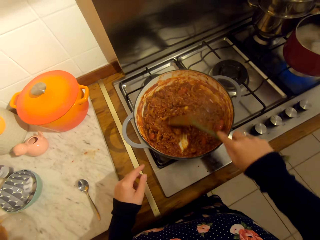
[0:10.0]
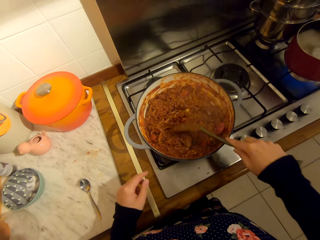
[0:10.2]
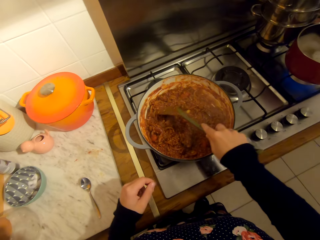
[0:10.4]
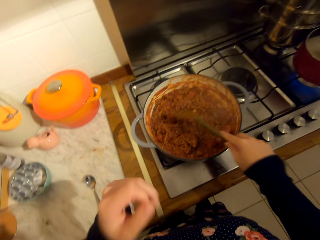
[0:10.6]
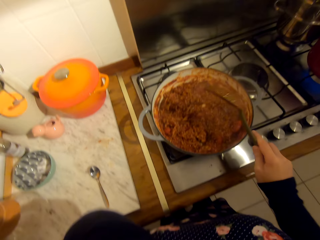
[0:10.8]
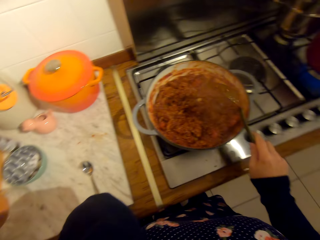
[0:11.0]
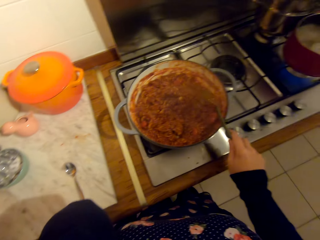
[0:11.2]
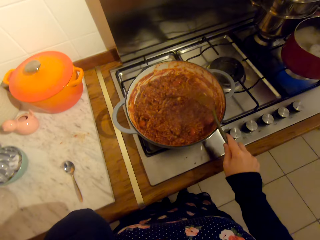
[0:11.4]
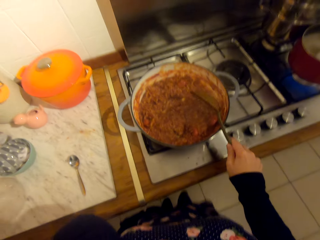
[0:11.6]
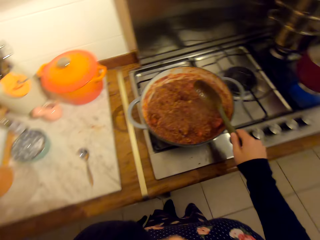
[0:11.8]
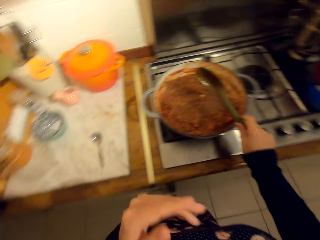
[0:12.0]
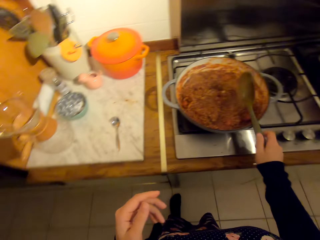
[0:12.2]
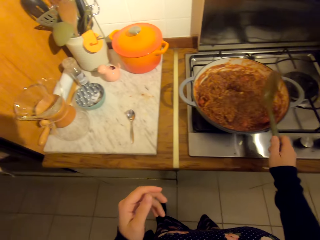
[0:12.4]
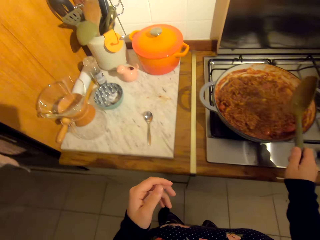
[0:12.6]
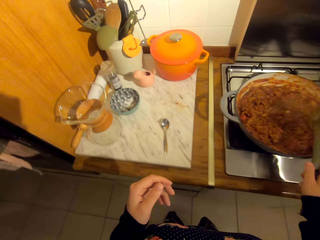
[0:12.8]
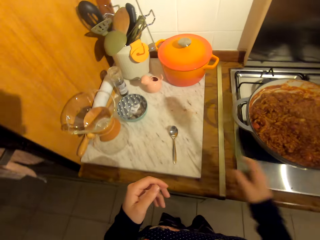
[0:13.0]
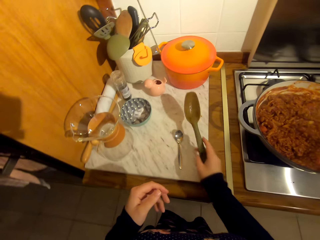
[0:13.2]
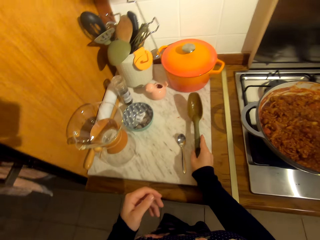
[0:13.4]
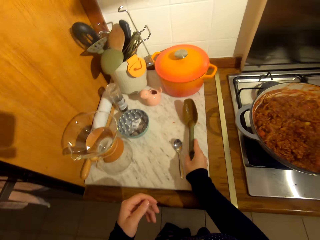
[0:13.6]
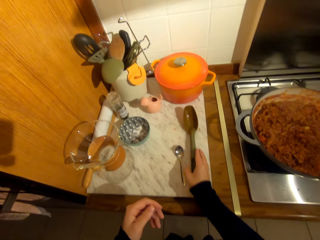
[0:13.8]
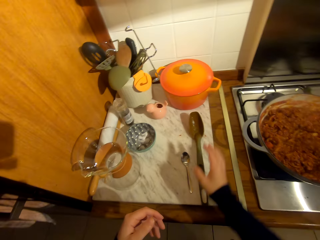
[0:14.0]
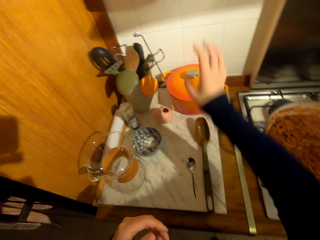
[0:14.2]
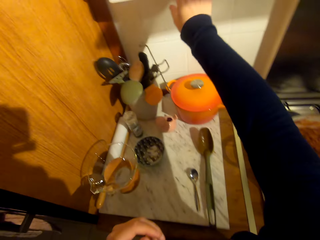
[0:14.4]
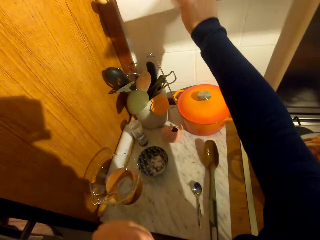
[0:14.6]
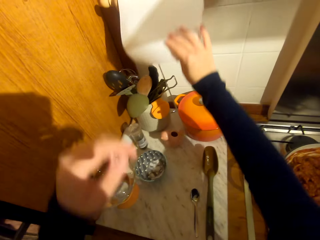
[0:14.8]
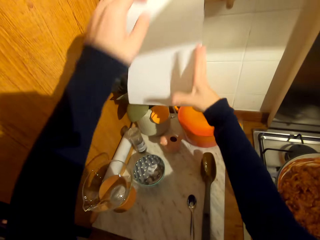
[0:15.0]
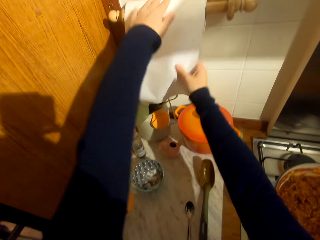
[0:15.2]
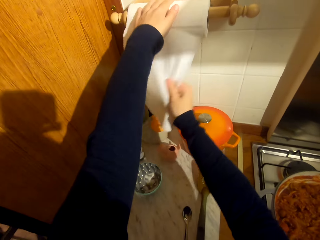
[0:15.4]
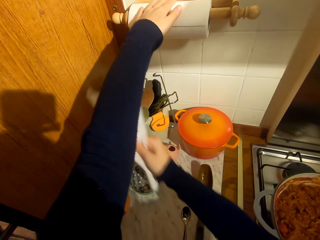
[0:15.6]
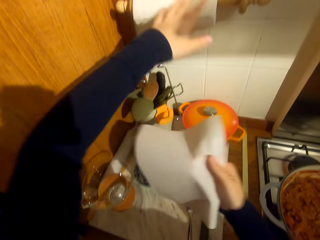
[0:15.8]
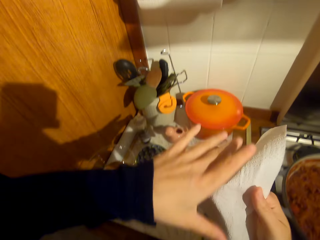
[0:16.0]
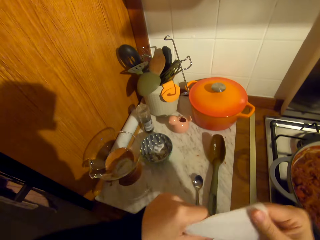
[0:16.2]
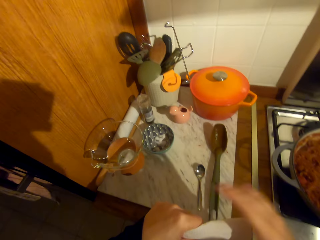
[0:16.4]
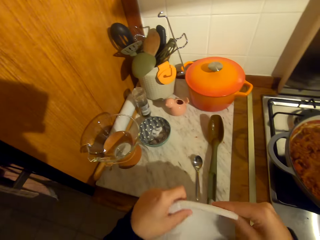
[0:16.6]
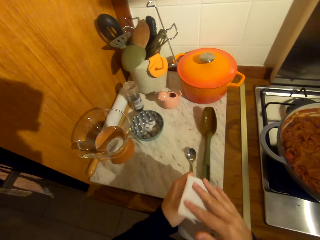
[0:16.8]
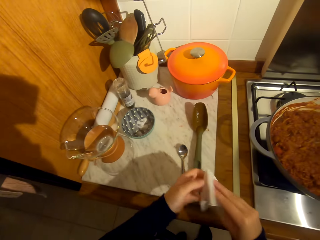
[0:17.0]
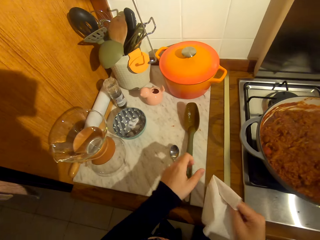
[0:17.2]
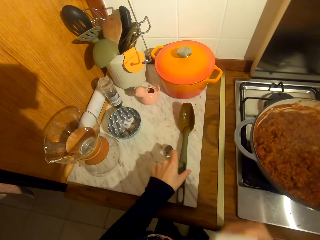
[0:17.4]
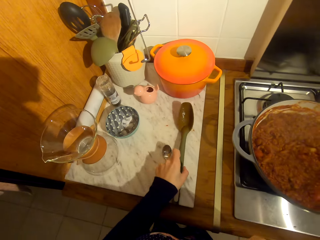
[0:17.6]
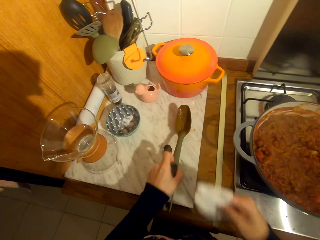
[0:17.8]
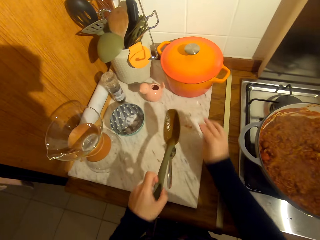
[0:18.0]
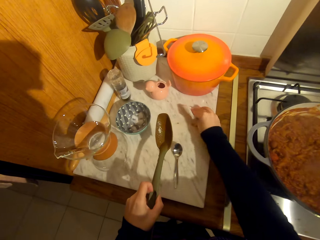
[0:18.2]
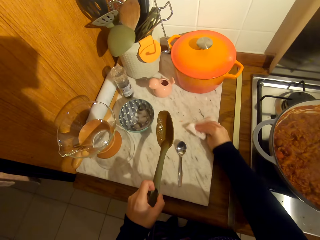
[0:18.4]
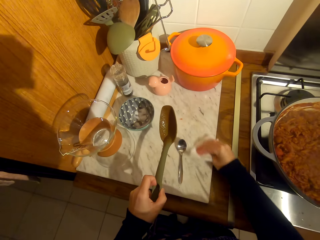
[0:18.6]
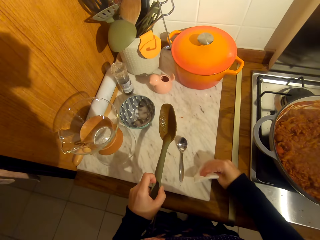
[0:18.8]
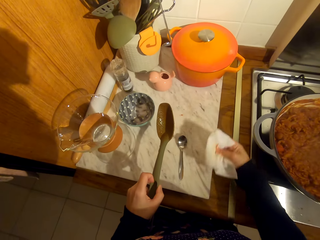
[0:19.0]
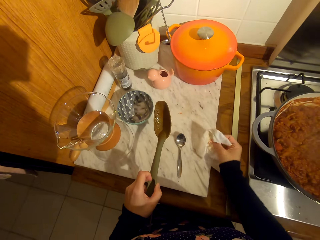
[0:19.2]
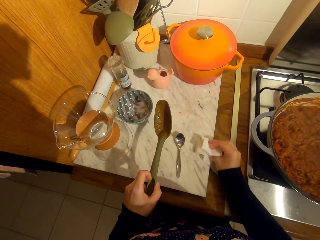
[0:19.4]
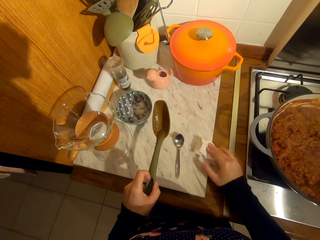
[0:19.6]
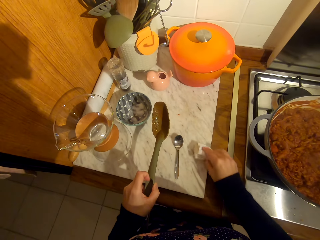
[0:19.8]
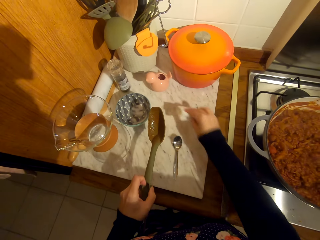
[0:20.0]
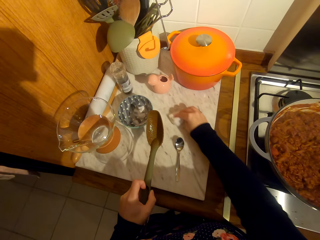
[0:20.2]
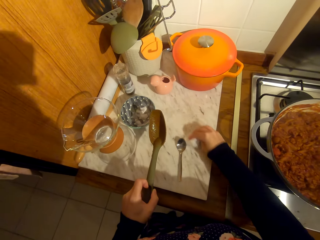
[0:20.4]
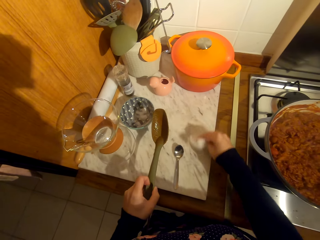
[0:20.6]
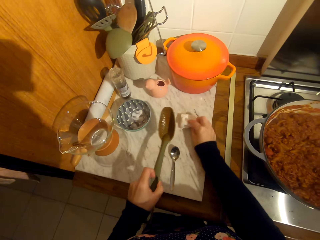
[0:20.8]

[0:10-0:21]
The camera wearer taps the cooking spoon on the pot. They place the cooking spoon on the kitchen counter. They roll tissue. They cut a kitchen towel. They pick the spoon from the kitchen table. They wipe the kitchen counter with the kitchen towel.

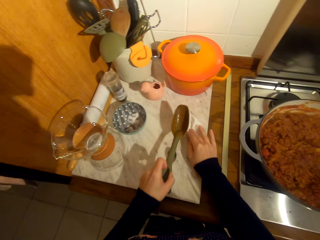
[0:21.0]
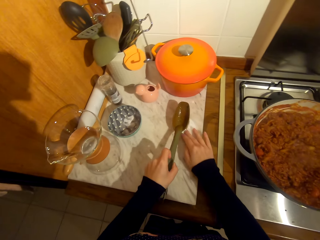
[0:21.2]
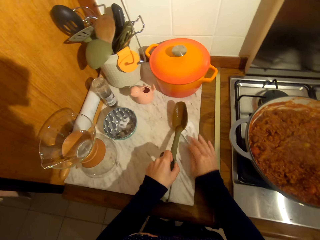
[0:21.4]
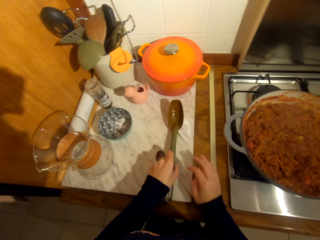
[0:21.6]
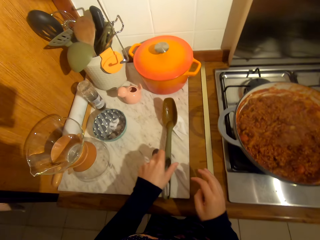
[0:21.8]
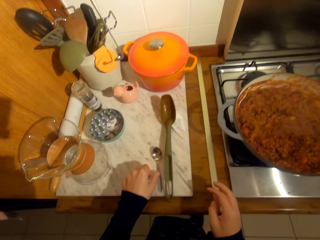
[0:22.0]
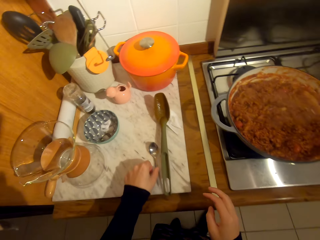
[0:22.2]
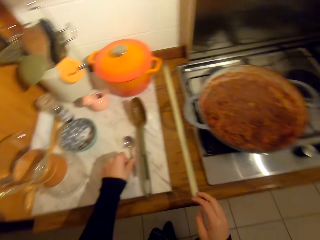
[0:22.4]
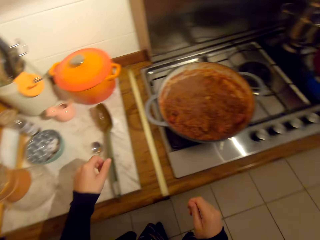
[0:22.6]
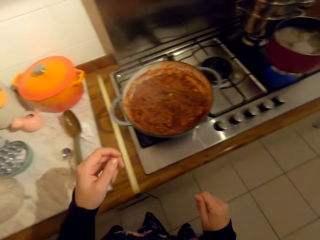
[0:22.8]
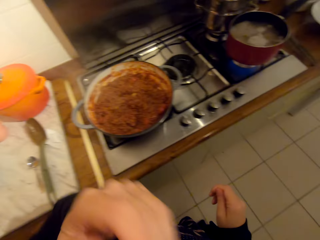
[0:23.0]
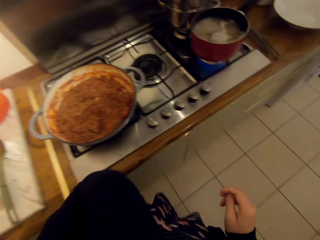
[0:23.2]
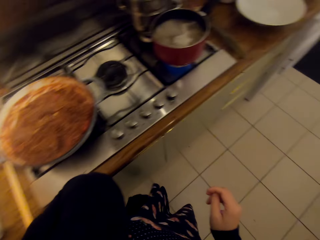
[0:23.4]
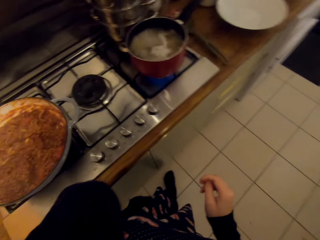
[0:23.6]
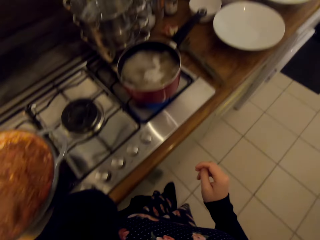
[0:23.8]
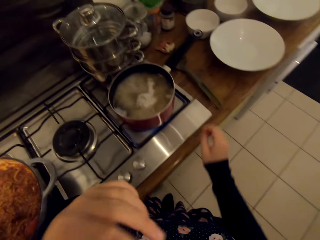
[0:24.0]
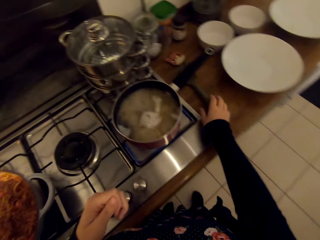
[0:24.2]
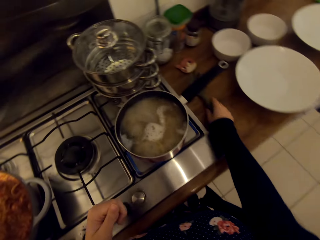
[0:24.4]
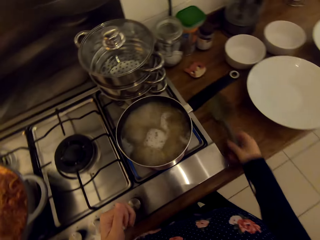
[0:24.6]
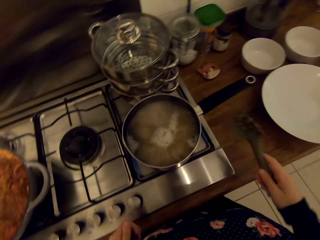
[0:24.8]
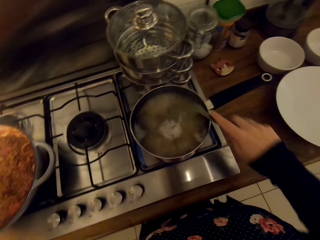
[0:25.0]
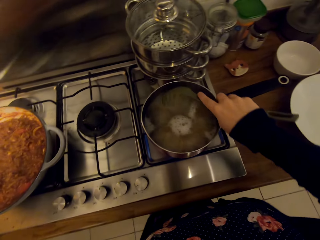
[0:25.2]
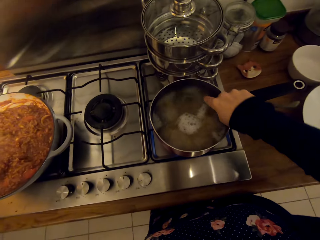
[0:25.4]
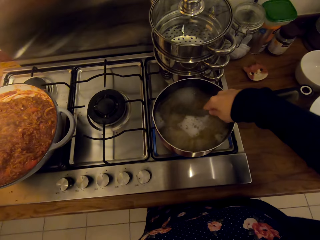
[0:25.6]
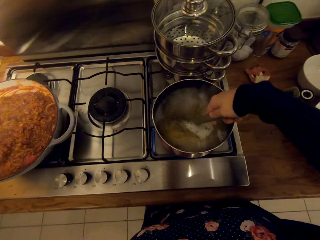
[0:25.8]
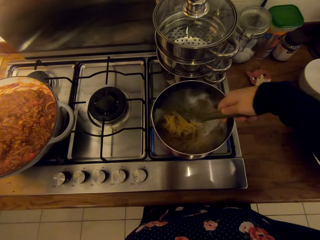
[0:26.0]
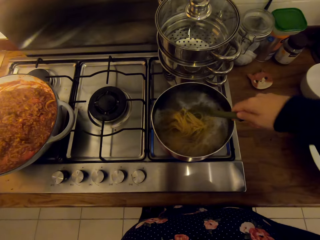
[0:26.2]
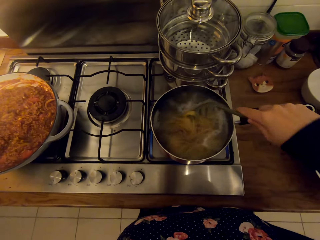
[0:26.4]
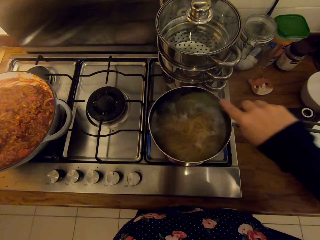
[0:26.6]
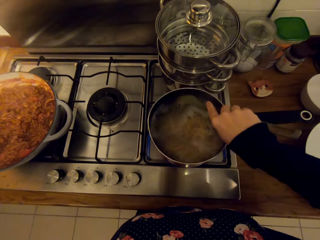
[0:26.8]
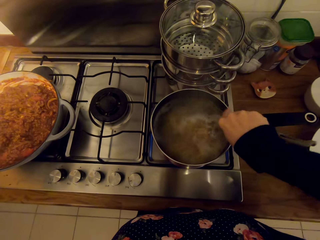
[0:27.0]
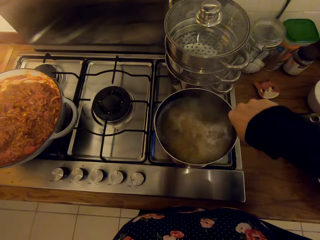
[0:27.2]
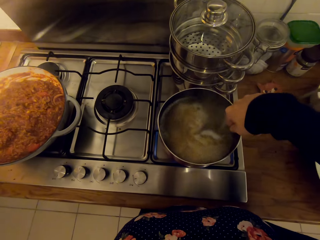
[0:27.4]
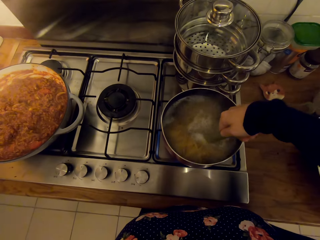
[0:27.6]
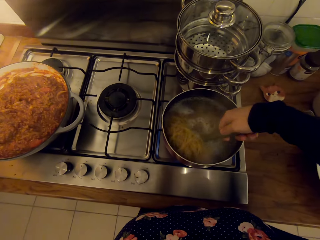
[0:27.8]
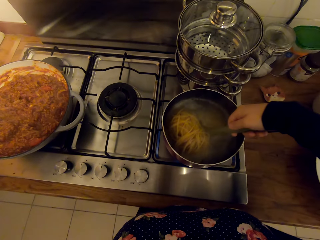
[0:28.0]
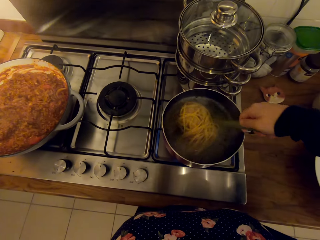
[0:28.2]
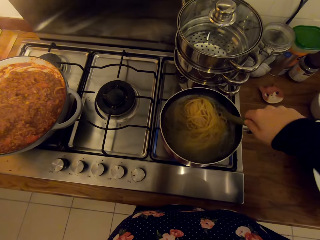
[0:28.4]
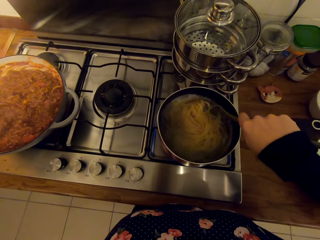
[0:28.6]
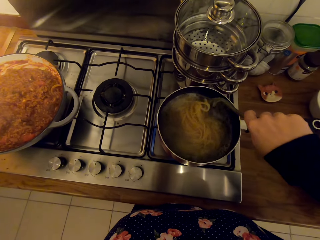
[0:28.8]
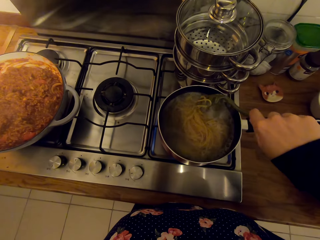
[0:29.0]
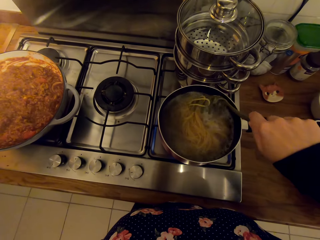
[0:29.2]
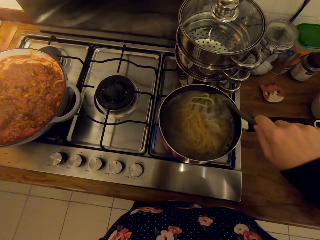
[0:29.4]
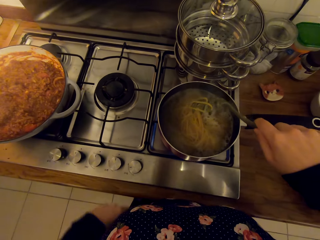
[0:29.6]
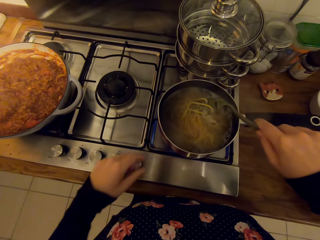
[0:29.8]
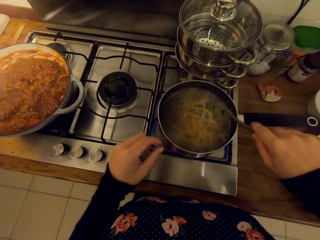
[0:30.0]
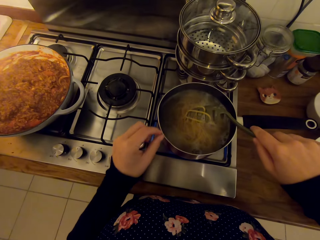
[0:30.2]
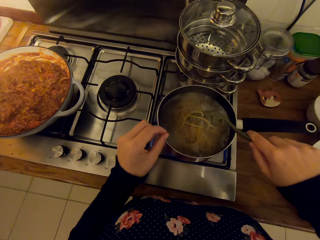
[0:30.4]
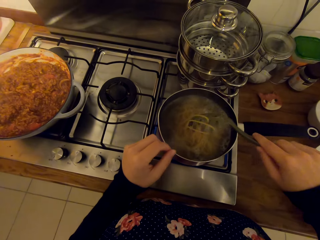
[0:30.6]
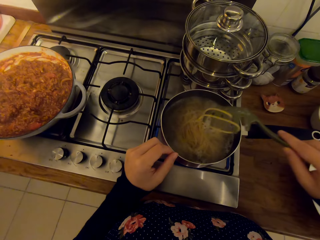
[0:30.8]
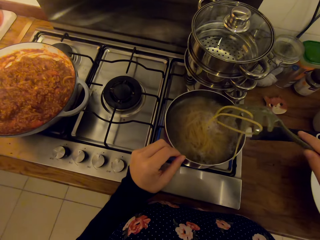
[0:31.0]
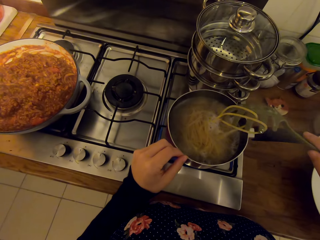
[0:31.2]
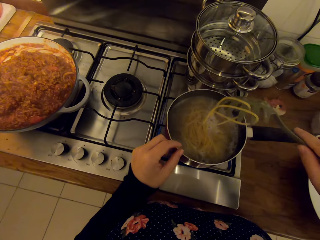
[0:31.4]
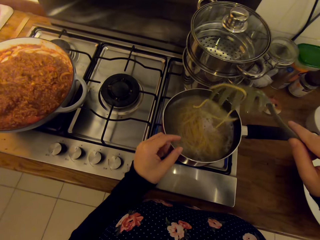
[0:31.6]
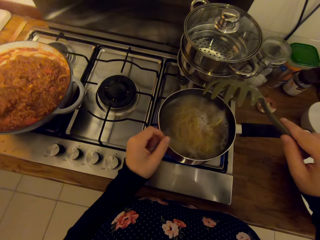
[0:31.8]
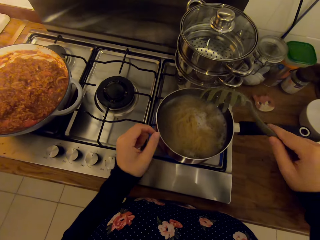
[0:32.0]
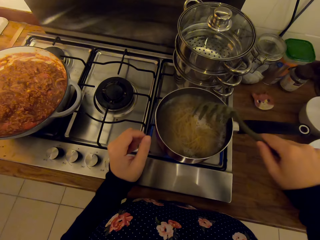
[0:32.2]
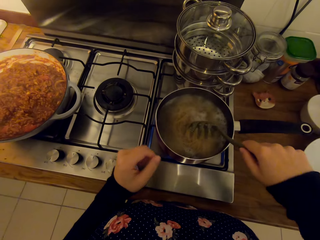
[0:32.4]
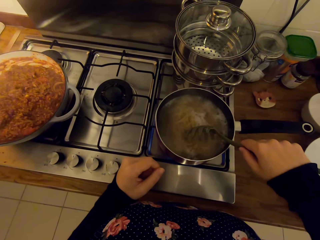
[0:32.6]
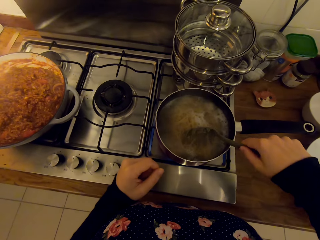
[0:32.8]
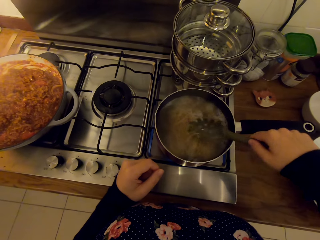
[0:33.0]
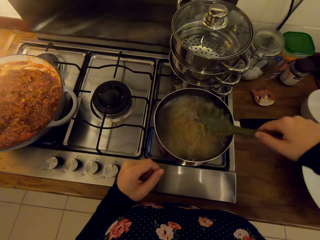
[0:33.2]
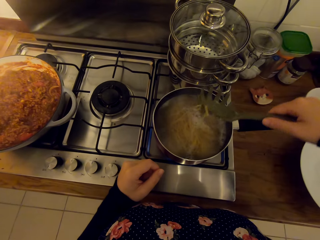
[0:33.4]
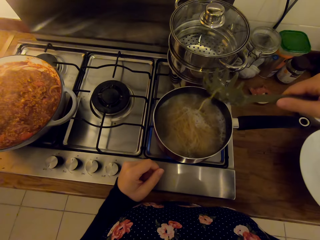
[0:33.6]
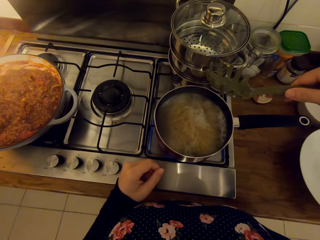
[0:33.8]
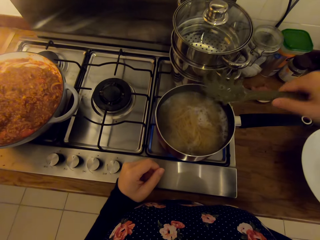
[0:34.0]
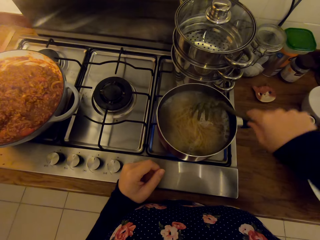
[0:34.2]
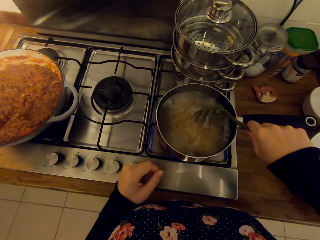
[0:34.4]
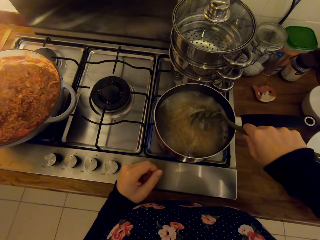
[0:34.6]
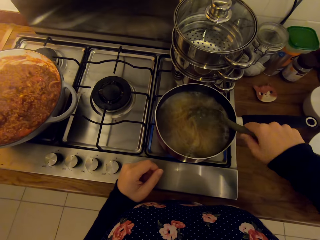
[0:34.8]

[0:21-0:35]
The camera wearer places the cooking spoon on the kitchen towel. They walk on the floor. They pick up a spaghetti spoon on the kitchen counter. They cook and stir the spaghetti with the spaghetti spoon.
